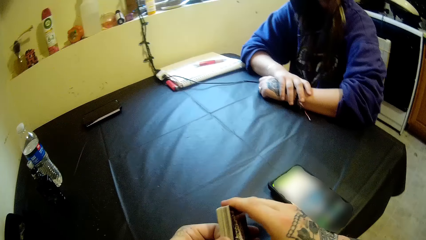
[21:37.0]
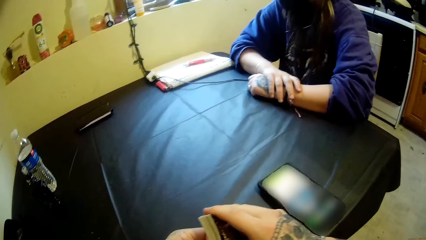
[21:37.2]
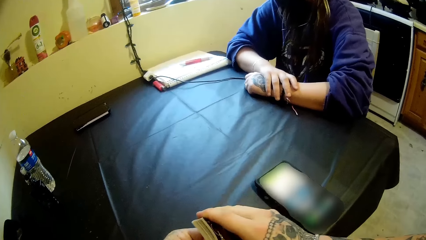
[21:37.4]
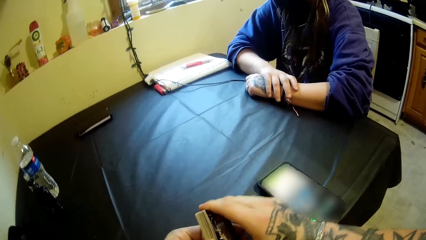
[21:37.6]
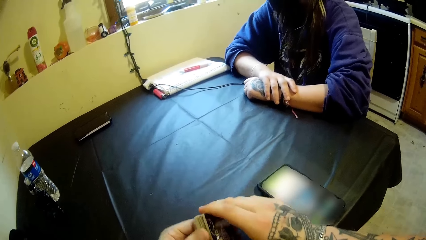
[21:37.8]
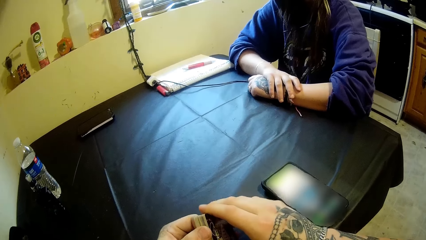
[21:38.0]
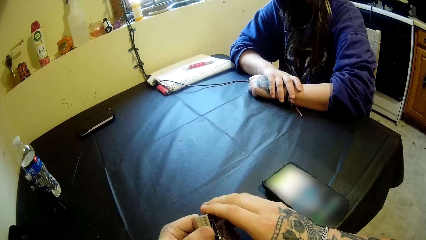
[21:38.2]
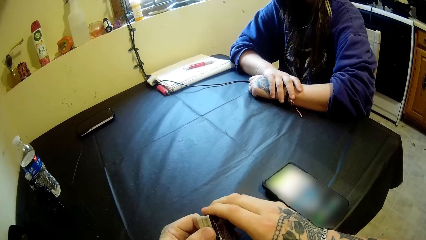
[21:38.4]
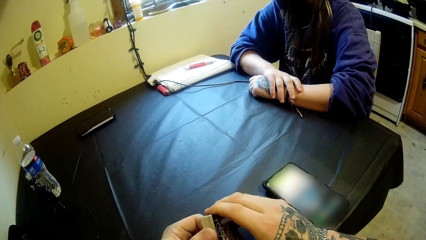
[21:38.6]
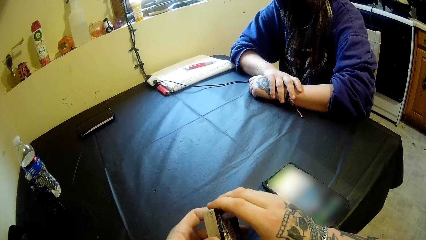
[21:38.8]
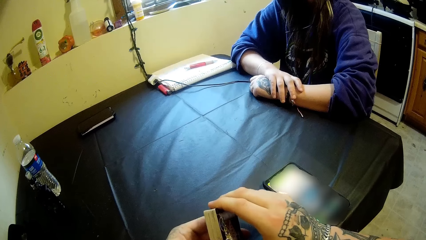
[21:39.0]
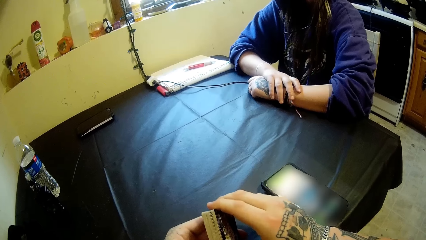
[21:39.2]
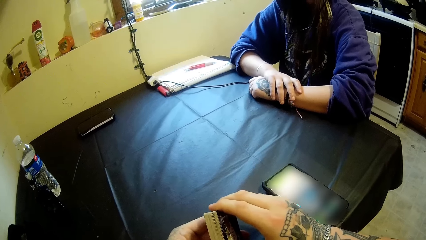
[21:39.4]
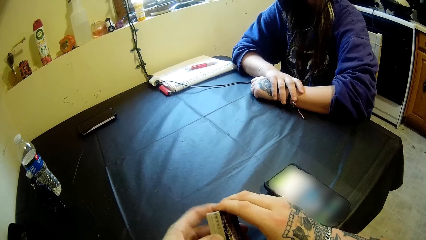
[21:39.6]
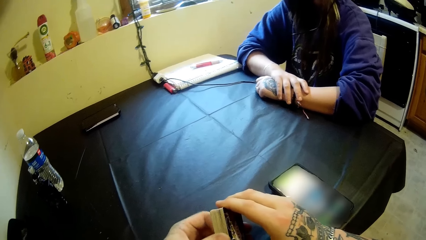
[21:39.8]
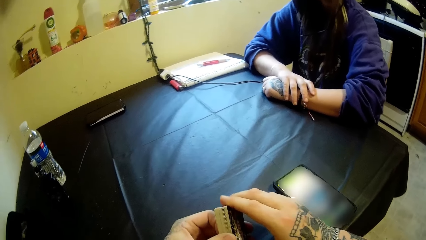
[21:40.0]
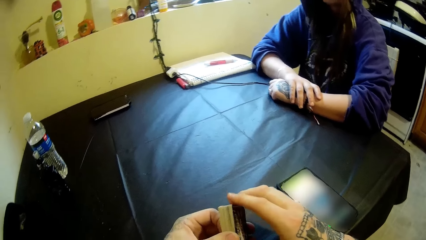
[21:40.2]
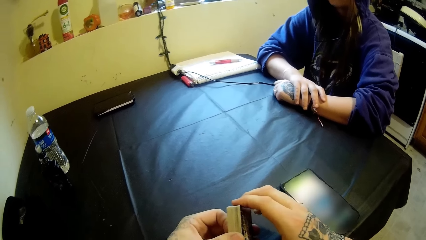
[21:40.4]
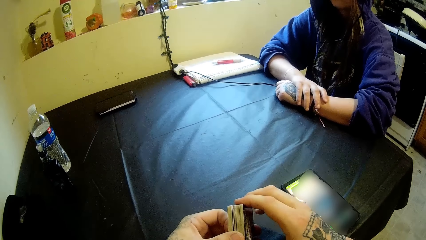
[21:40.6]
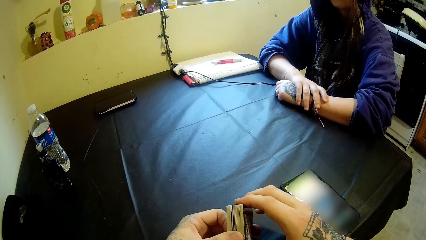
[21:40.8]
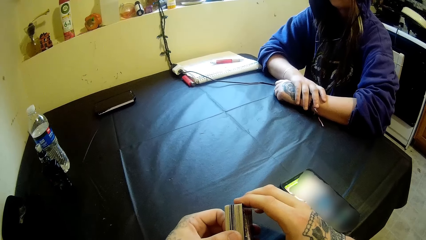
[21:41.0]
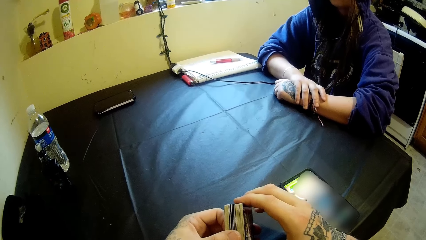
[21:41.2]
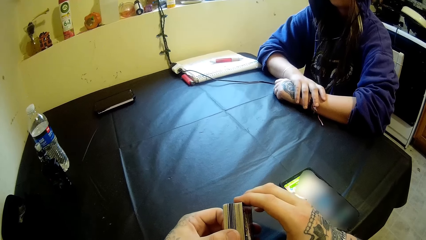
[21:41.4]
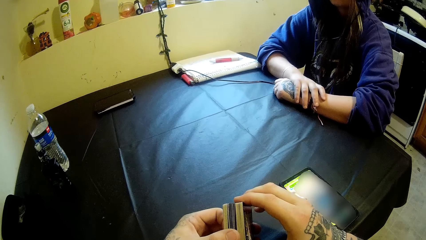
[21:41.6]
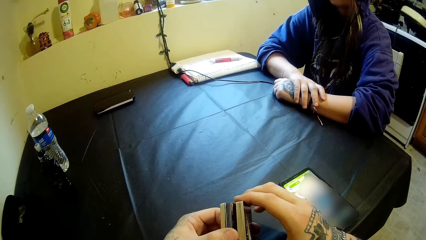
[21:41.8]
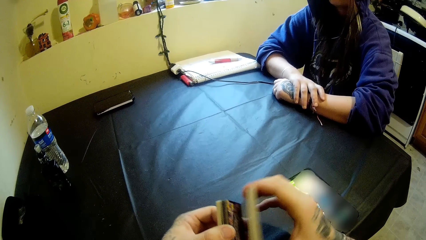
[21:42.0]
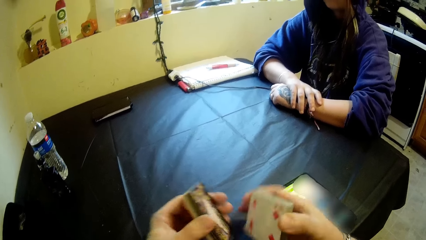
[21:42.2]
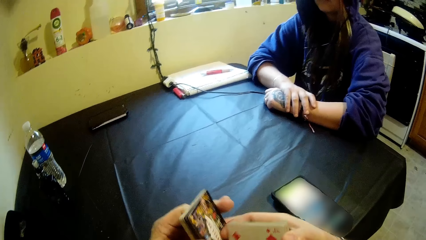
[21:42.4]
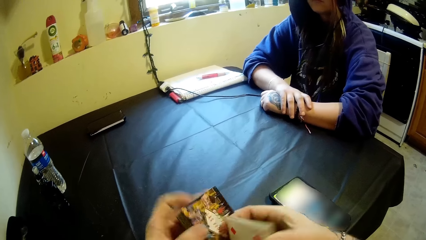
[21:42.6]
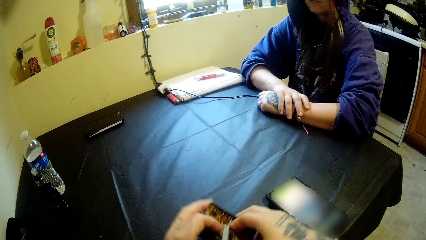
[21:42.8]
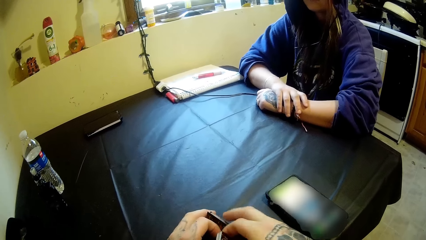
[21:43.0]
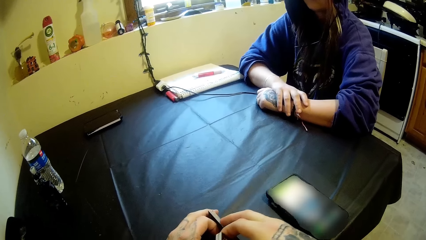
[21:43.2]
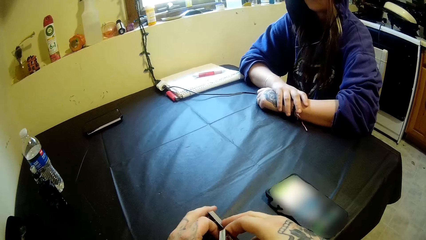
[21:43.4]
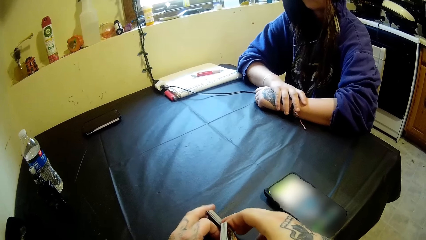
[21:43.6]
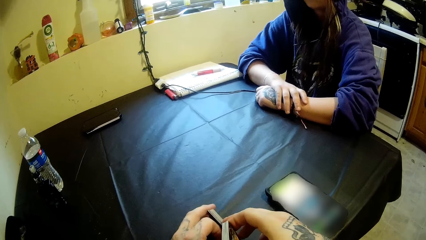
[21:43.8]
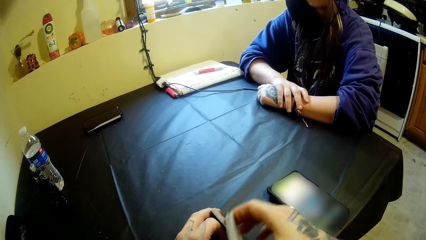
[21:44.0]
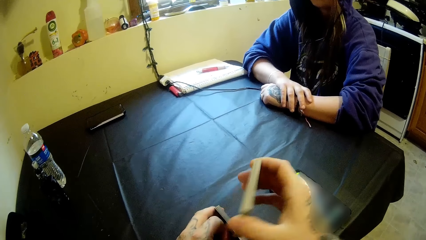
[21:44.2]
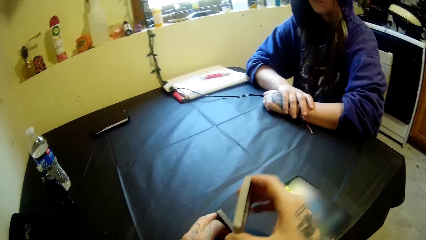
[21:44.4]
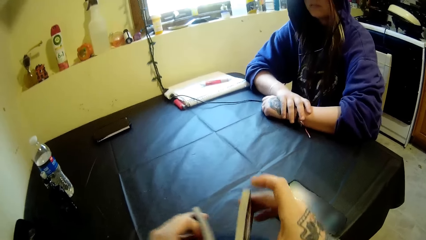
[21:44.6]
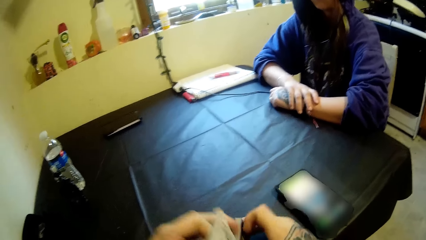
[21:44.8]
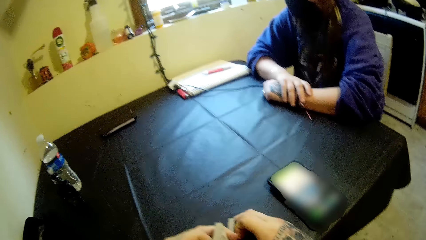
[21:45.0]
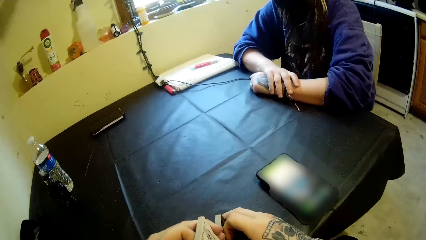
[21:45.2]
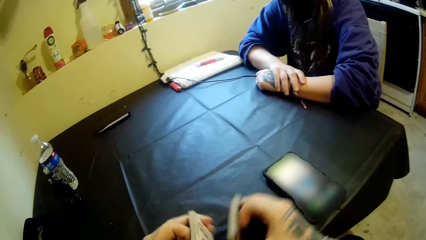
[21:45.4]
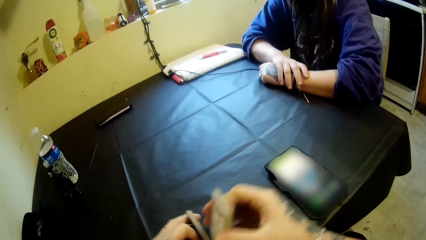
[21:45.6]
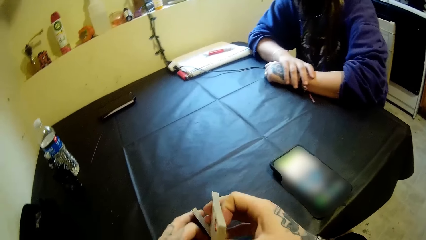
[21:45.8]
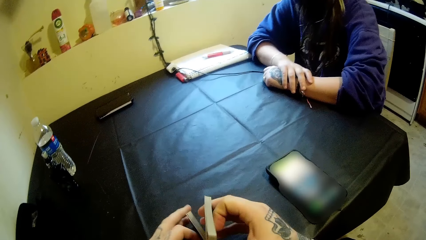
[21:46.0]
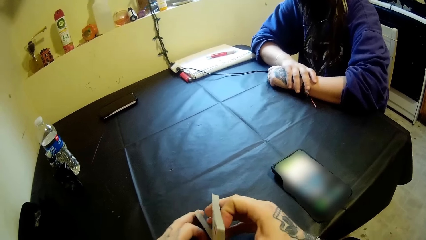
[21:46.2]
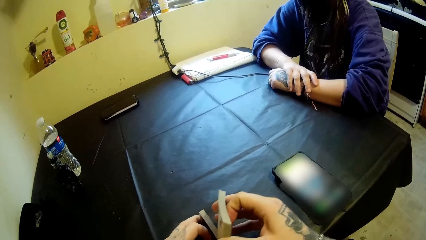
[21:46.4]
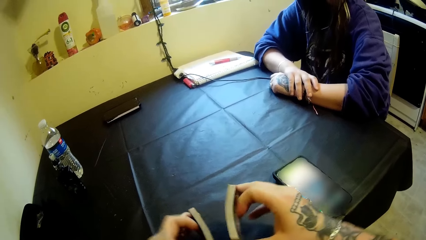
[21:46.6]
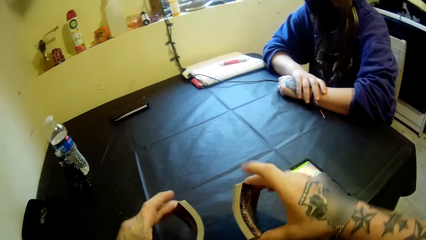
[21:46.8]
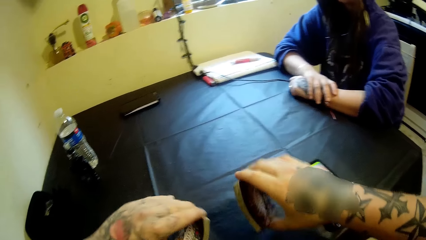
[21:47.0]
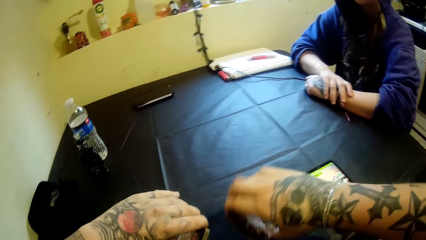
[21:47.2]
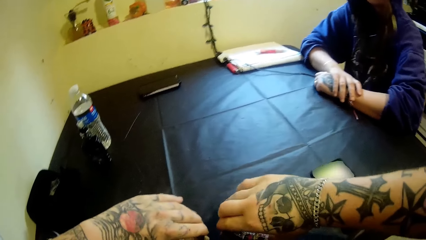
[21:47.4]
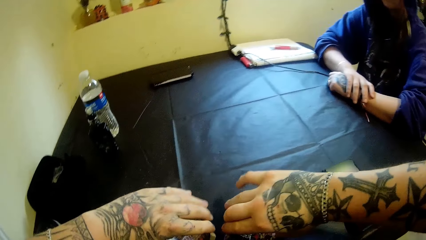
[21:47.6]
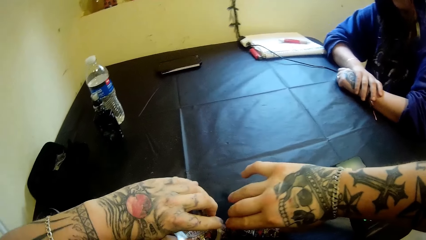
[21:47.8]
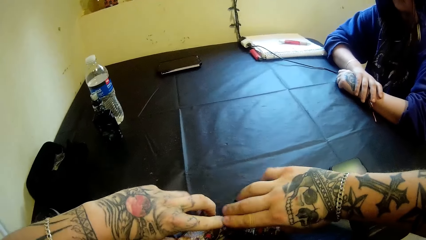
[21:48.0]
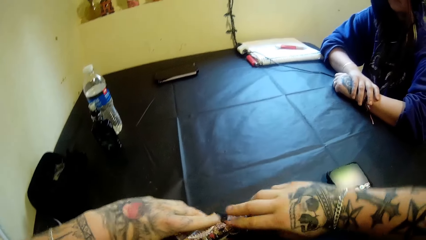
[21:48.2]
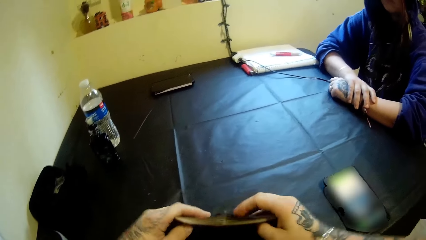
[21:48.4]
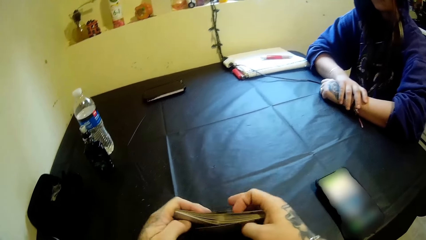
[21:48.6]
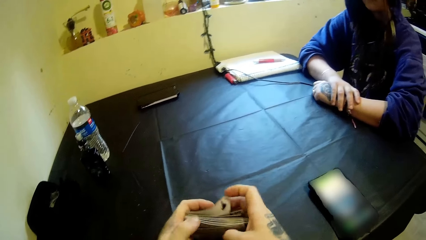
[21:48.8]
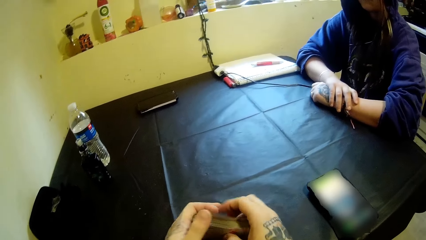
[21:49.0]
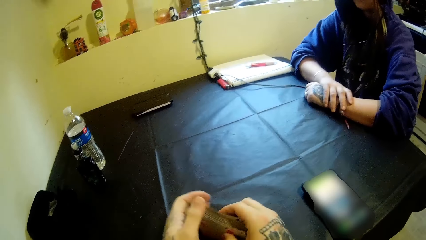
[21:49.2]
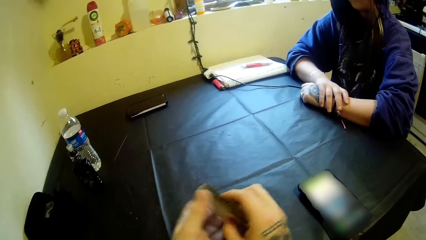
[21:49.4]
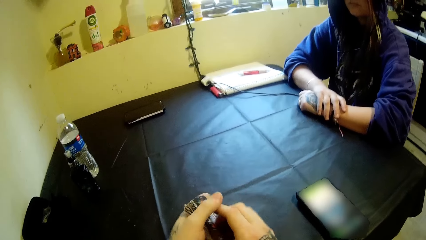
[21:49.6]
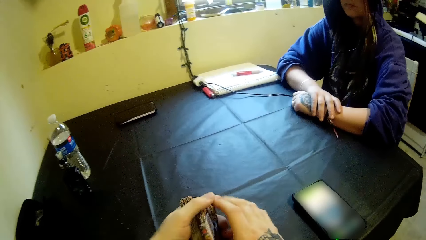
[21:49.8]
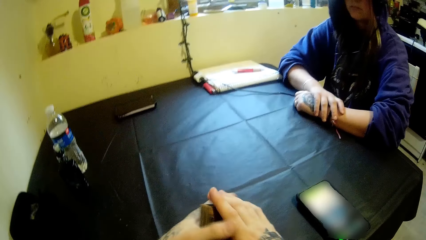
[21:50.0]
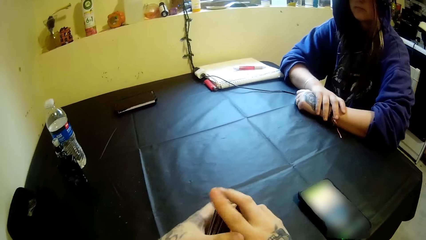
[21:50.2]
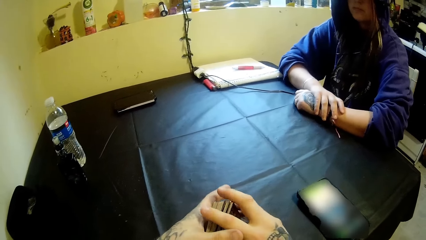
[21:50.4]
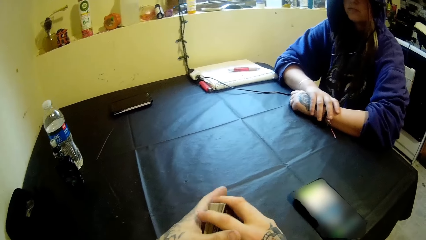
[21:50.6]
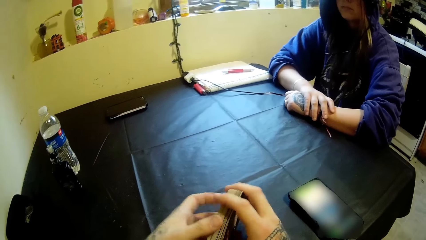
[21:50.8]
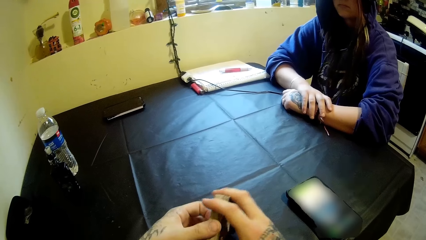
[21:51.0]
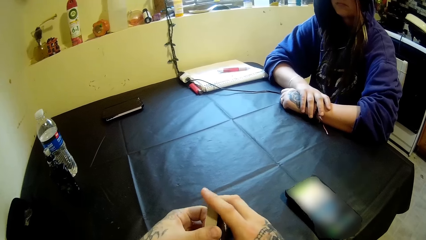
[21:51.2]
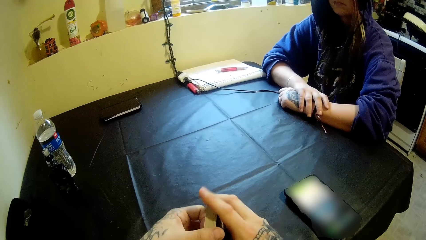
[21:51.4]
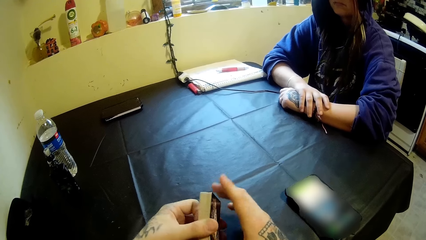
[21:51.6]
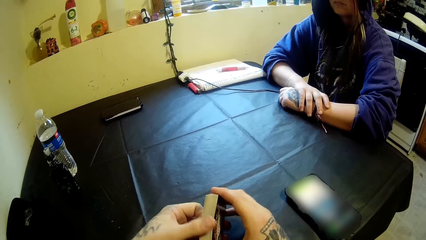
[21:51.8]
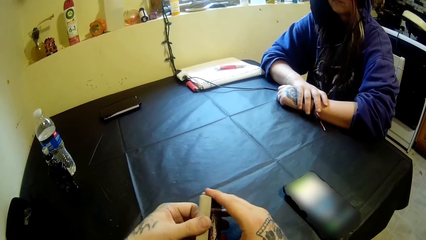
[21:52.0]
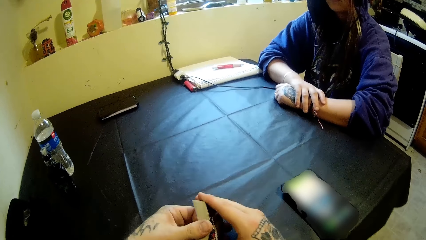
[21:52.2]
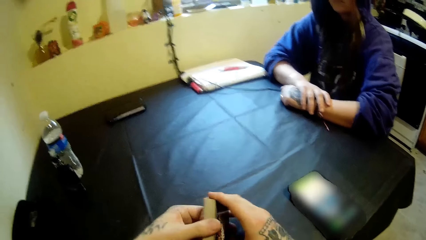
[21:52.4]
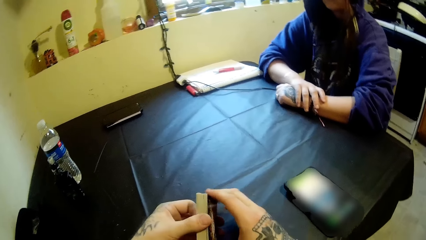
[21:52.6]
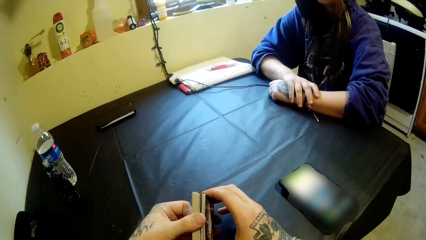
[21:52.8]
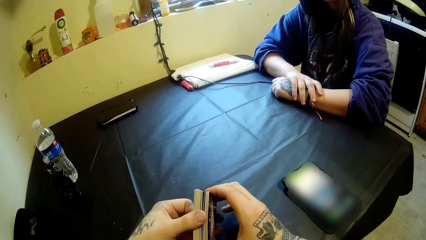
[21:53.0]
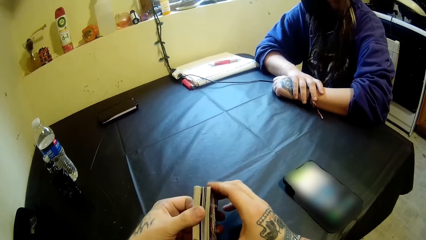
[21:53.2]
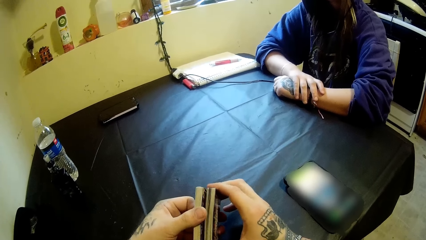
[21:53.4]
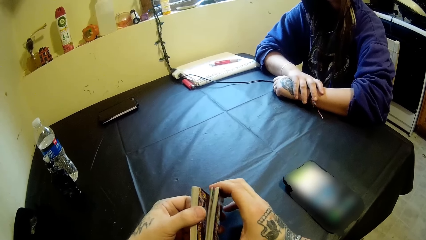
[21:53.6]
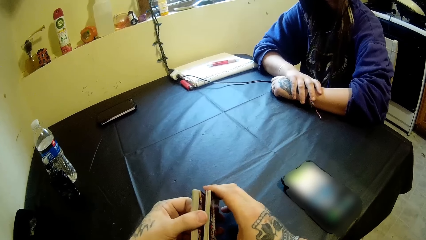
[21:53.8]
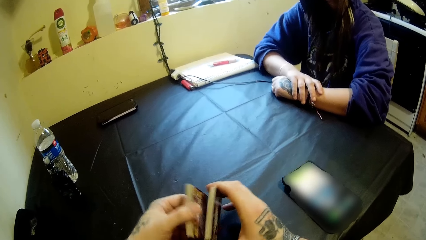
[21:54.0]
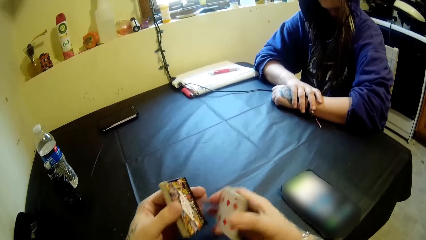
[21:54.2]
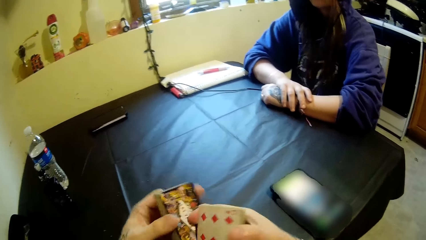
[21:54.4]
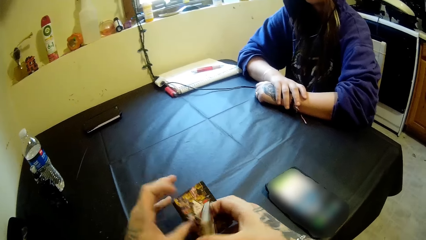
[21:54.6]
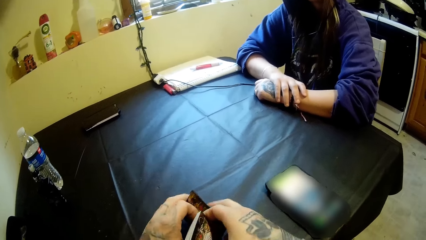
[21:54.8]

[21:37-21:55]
The camera wearer splits the cards into both hands. He places the cards in his left hand on the table. He hits the cards in his left hand with the cards in his right hand. He puts the cards in both hands on the table. He puts the cards together with both hands. He adjusts the cards with both hands. He splits the cards into both hands.
